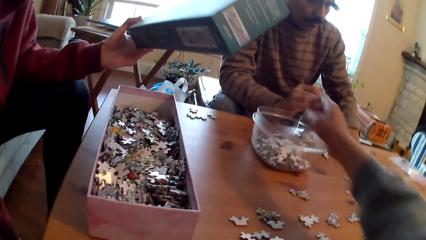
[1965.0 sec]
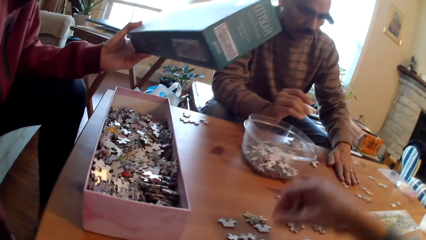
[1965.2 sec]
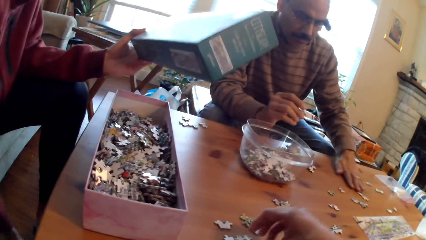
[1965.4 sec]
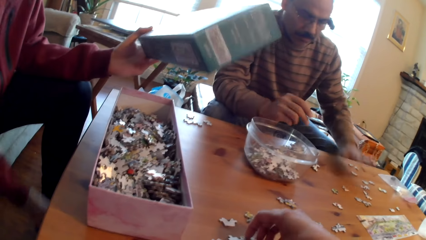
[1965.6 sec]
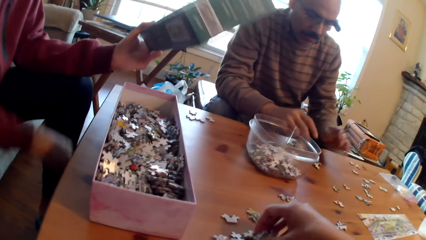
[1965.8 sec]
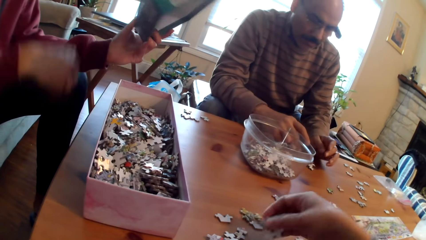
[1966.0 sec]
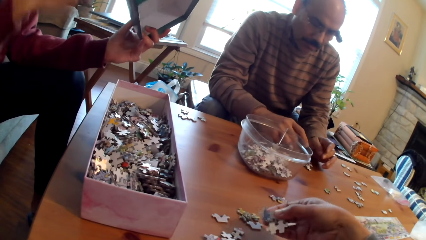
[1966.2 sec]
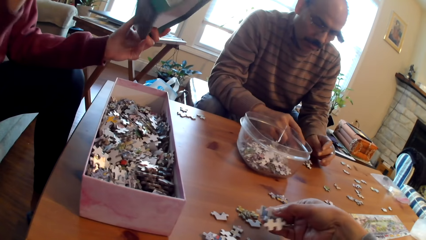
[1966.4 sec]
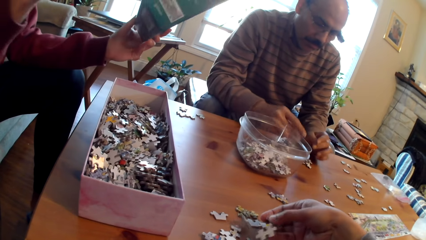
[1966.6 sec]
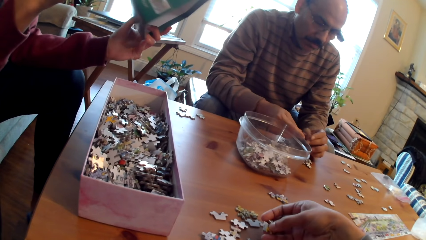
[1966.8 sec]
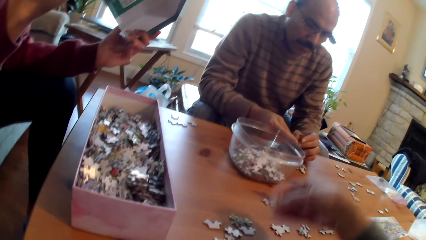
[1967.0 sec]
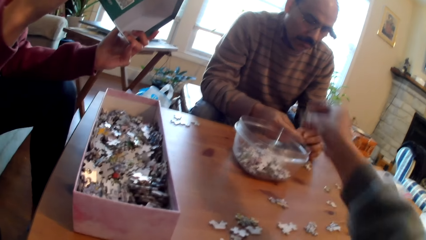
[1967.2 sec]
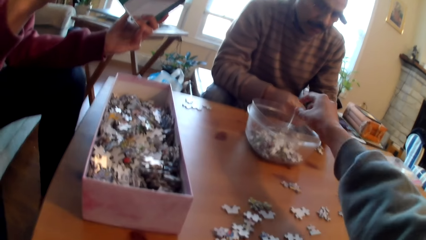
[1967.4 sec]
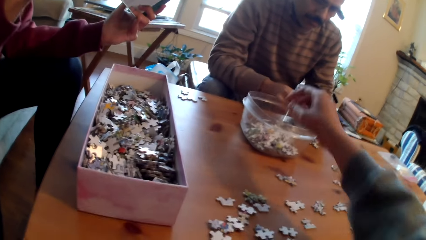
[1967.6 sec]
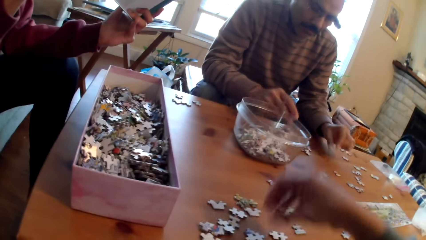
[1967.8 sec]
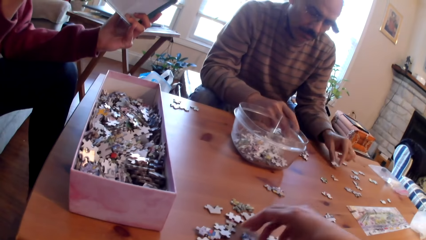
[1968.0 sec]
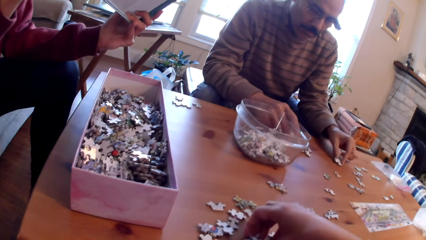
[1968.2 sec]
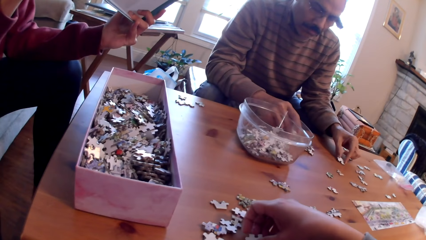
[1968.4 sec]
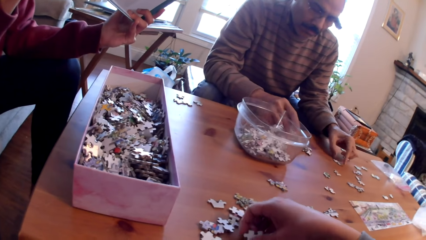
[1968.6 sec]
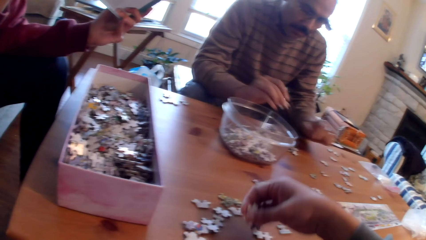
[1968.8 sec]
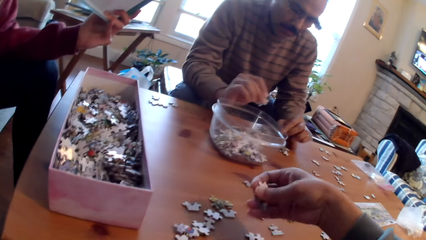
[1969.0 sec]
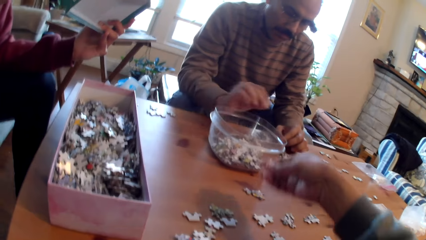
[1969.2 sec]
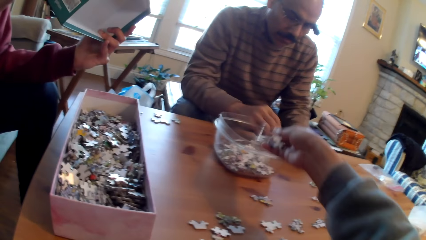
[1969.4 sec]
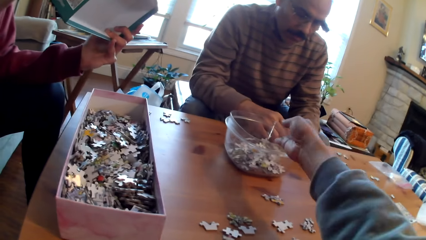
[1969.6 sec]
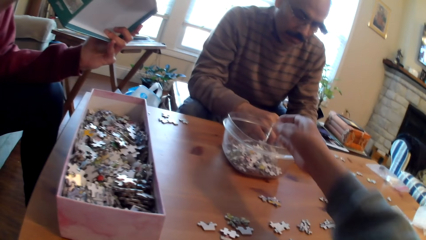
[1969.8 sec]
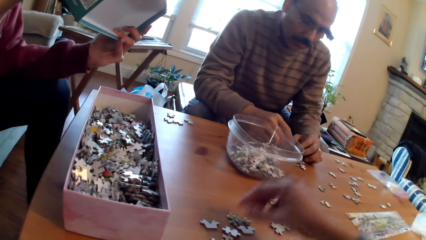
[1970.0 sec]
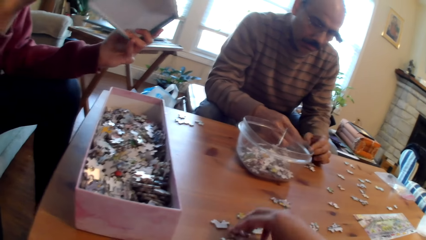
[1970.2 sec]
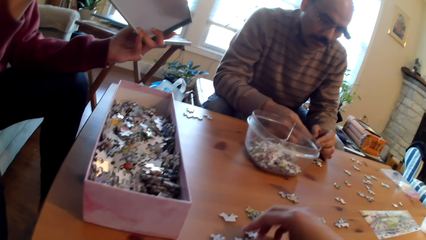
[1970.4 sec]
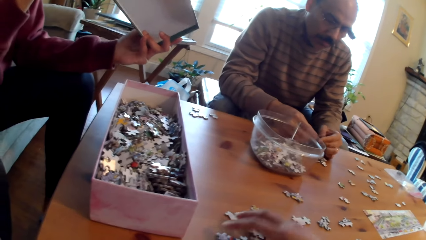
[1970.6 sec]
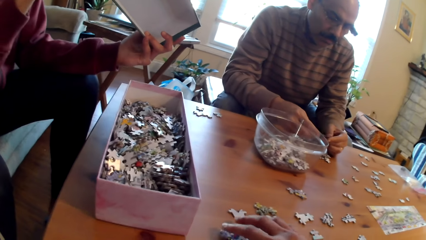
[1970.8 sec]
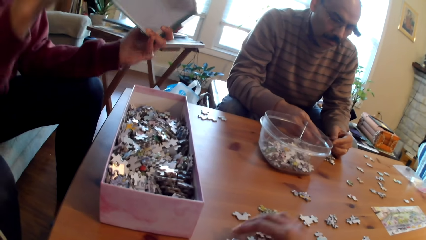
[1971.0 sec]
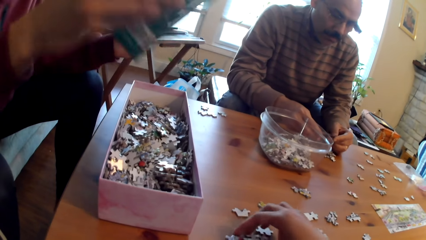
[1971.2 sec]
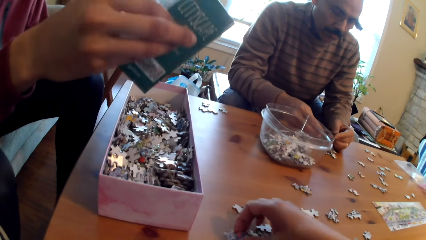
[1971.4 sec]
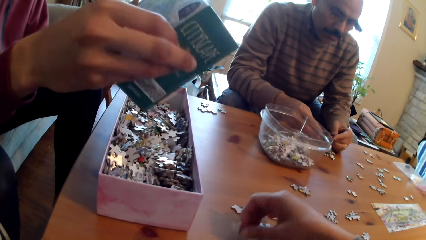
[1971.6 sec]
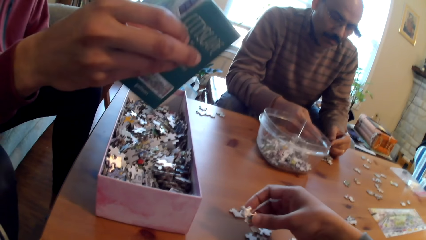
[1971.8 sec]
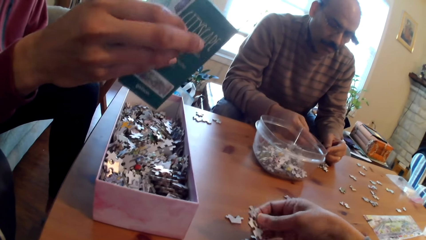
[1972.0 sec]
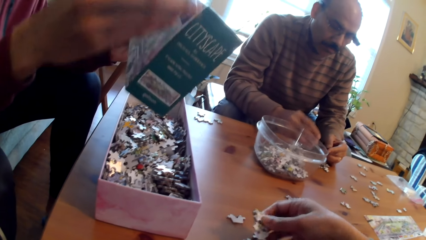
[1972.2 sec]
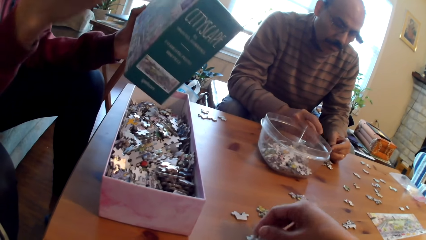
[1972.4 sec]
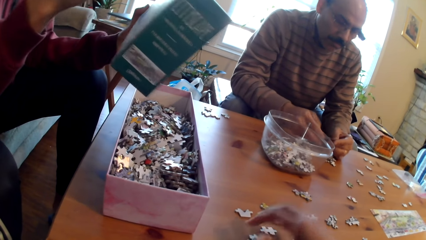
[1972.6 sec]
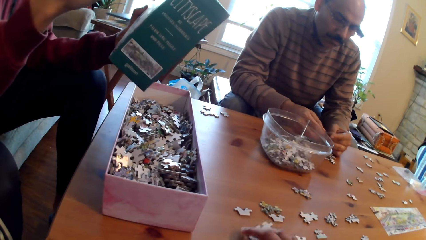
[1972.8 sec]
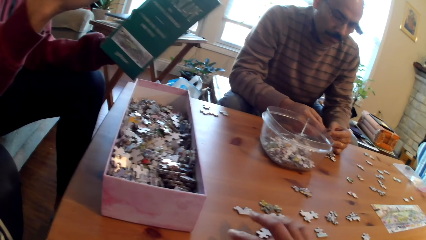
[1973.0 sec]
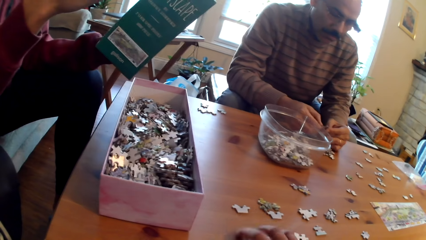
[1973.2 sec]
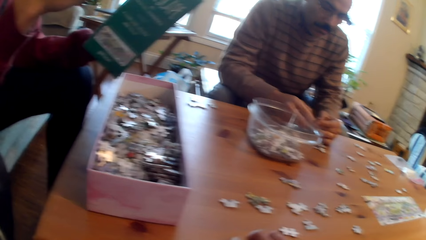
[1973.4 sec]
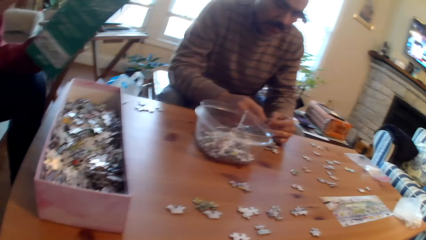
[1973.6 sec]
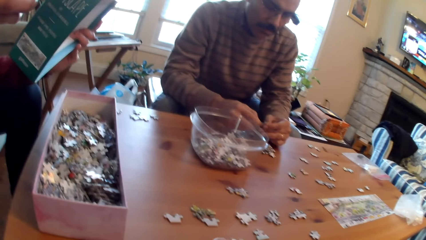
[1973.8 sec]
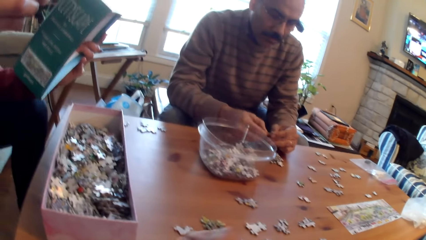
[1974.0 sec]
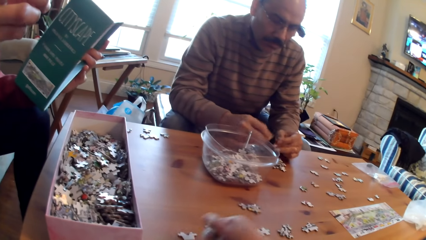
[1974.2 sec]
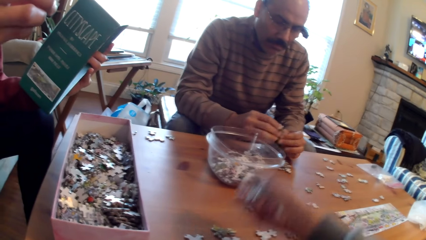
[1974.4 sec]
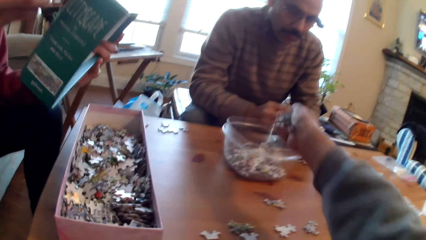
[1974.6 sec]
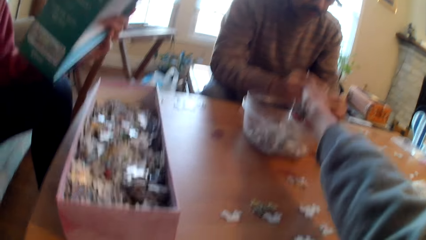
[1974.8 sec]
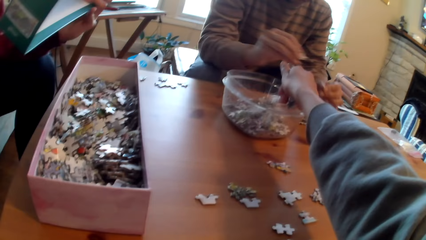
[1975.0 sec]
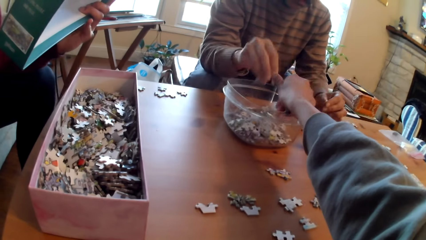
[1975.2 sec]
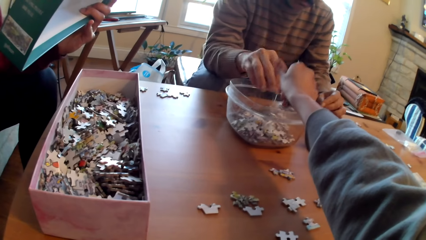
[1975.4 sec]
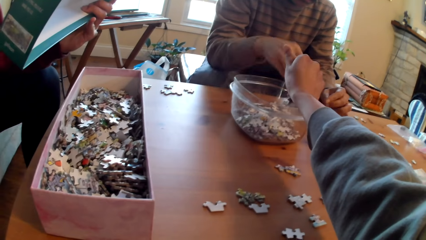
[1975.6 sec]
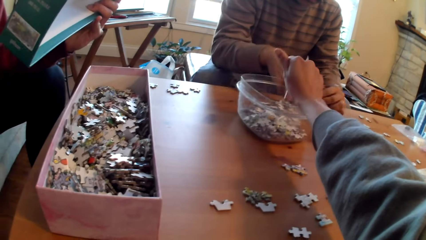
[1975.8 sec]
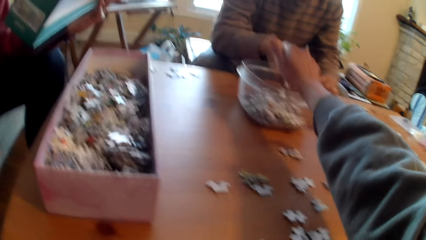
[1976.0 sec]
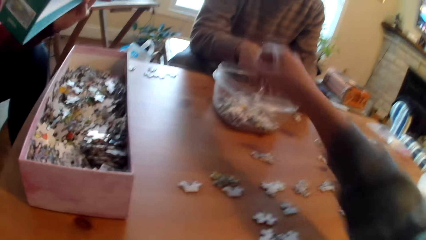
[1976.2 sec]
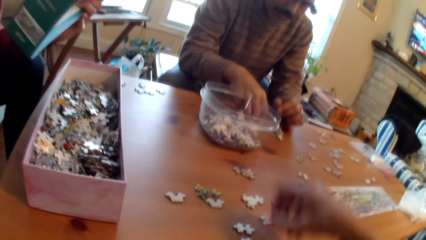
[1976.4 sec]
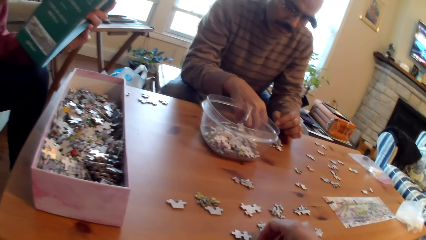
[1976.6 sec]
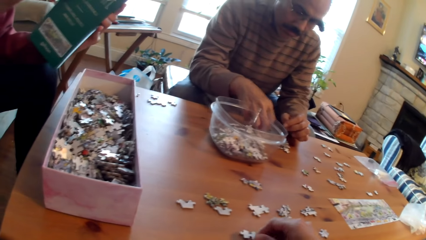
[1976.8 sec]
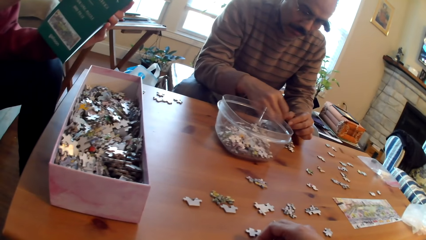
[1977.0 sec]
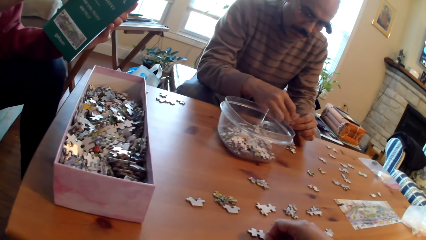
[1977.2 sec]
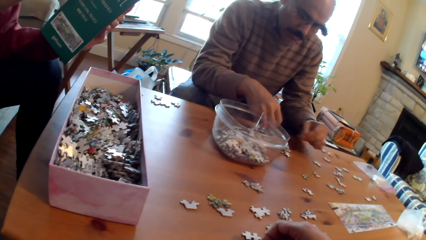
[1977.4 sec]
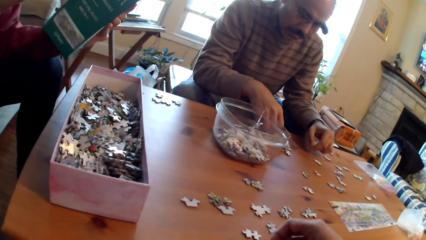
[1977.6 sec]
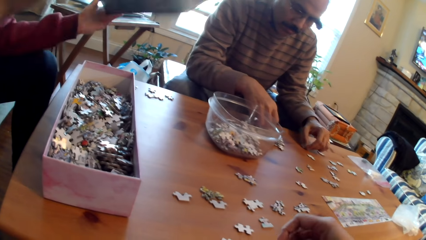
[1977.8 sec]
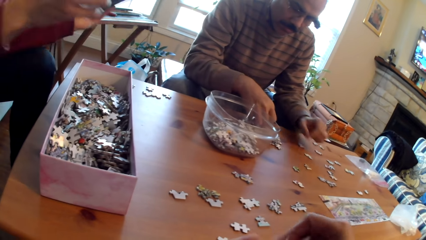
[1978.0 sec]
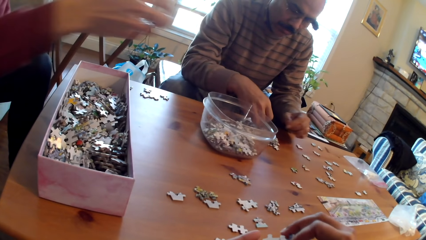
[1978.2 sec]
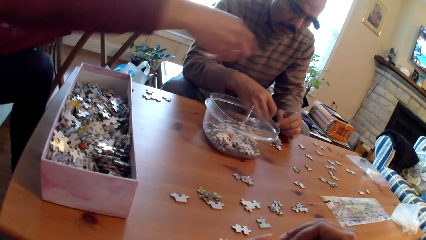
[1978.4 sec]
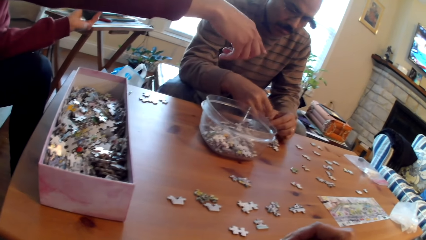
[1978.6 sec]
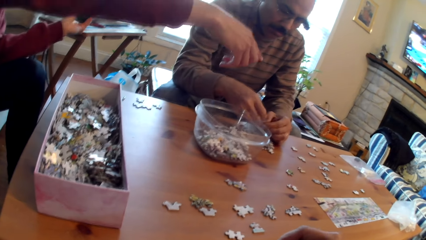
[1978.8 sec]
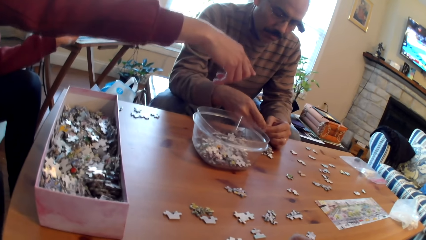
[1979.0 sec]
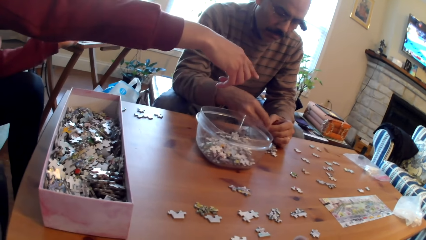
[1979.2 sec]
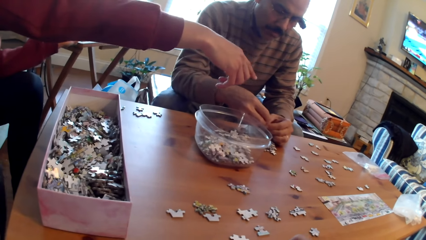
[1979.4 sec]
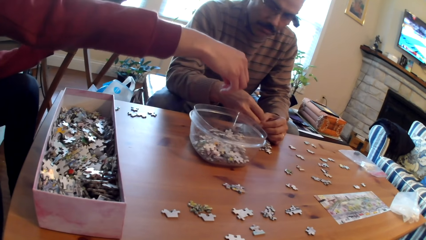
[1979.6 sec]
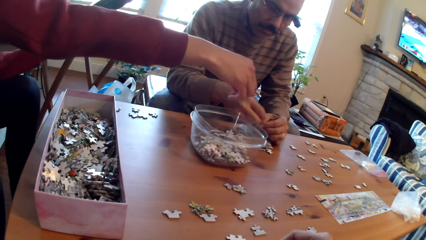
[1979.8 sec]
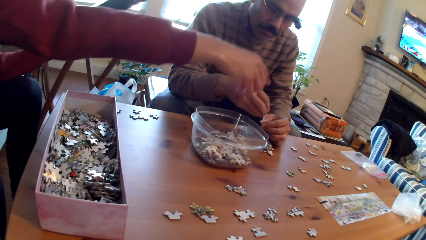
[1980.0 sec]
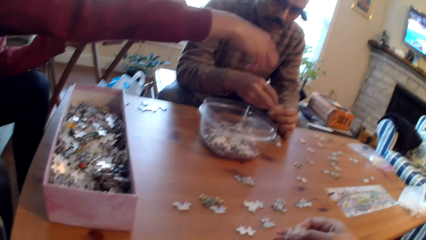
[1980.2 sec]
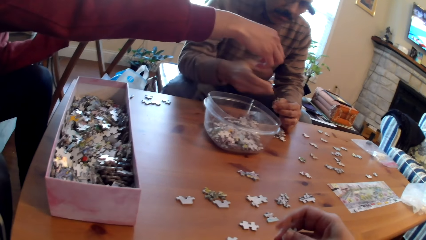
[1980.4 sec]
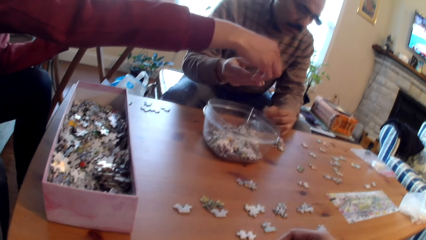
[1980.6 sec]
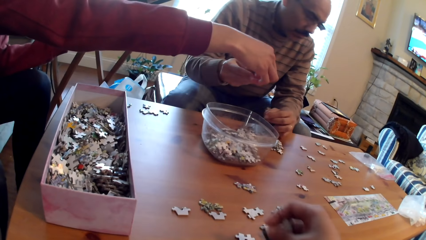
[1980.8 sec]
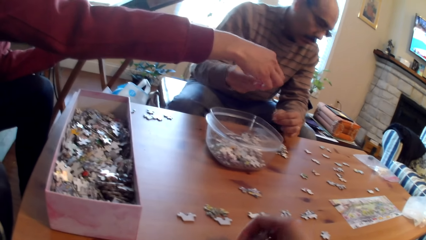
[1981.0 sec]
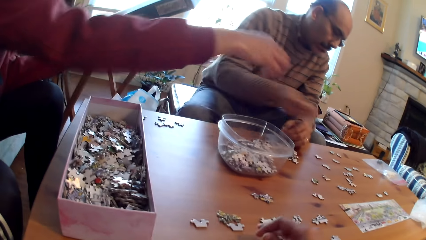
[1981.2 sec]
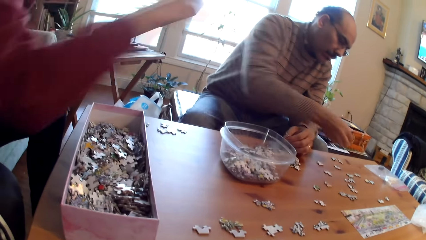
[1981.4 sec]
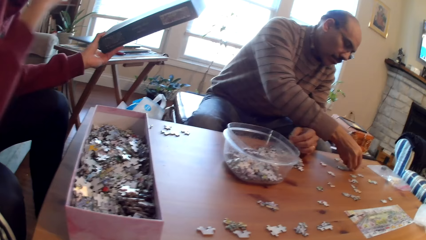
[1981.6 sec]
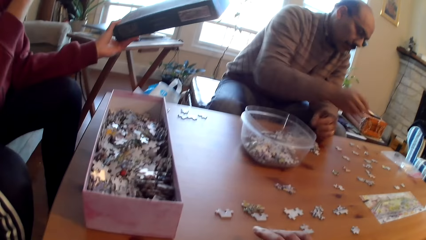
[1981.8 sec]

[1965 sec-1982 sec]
The camera wearer drops puzzle pieces in the container. They pick a puzzle piece. They drop puzzle pieces in the container. They pick a puzzle piece. They drop puzzle pieces in the container. A person drops puzzle pieces in the container. The person selects puzzle pieces. Another person gives the first person the puzzle pieces.
